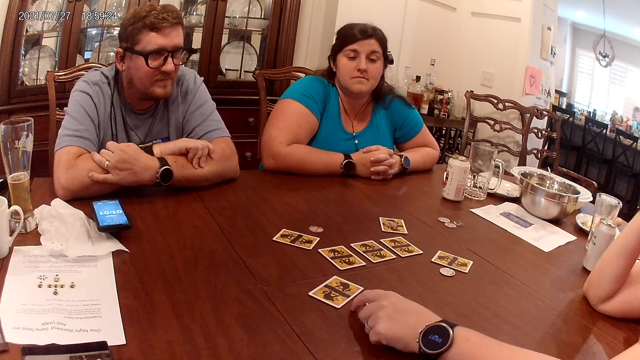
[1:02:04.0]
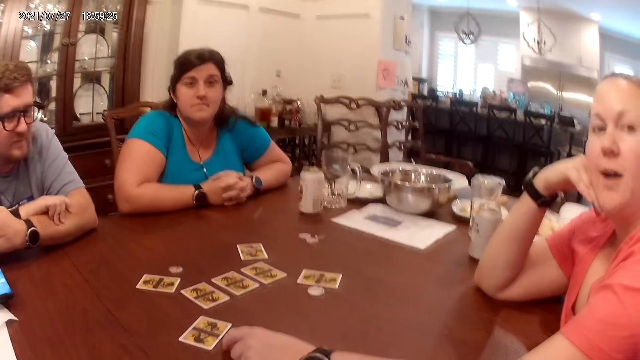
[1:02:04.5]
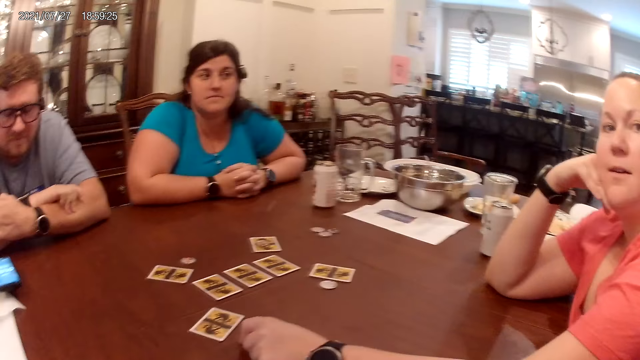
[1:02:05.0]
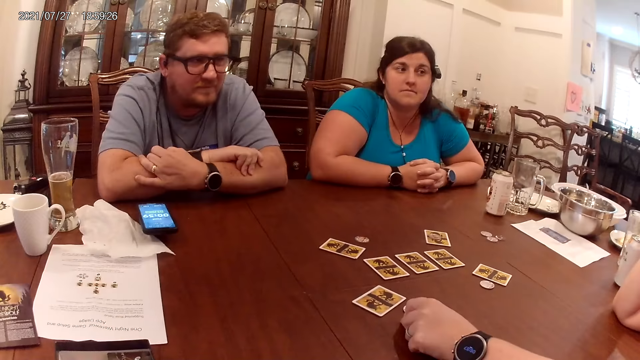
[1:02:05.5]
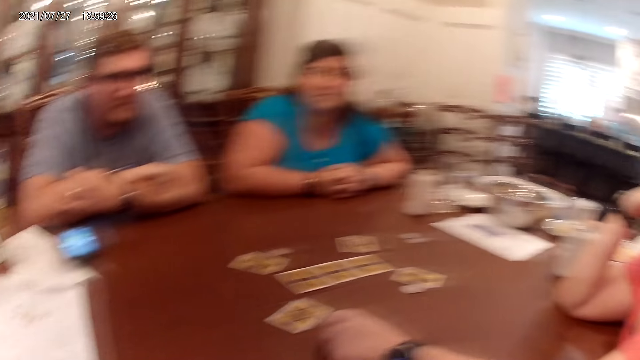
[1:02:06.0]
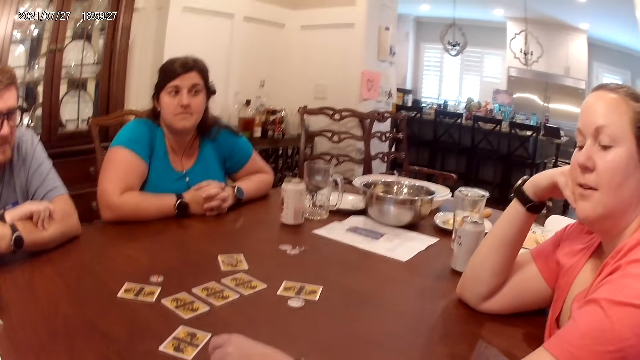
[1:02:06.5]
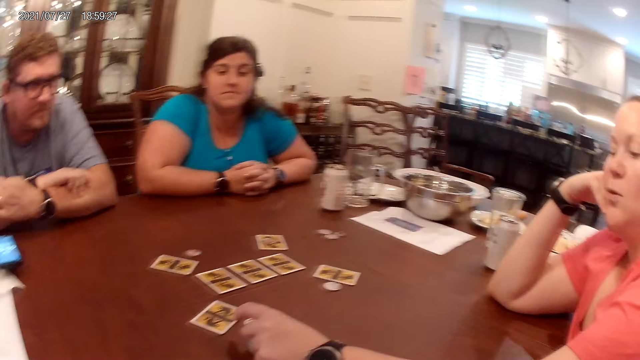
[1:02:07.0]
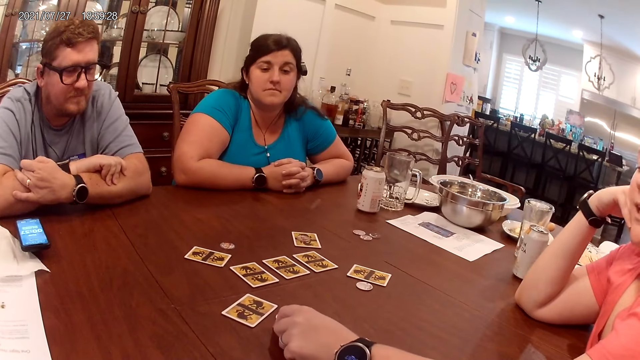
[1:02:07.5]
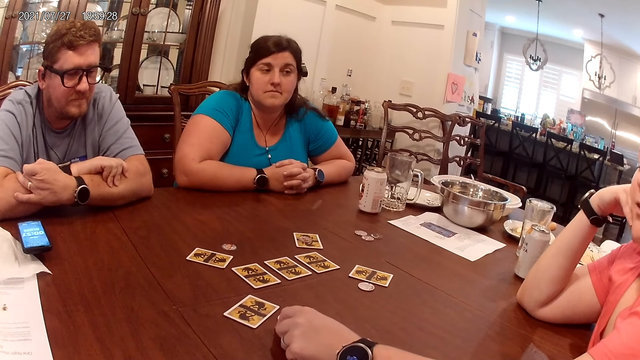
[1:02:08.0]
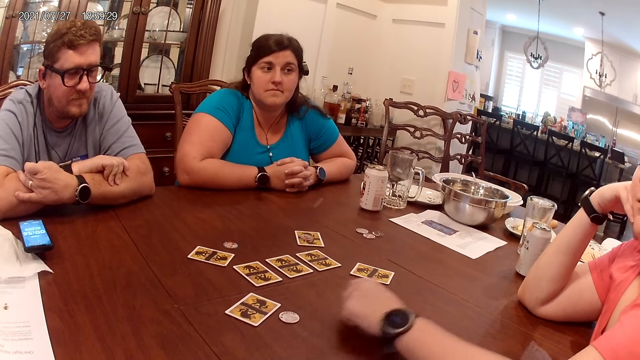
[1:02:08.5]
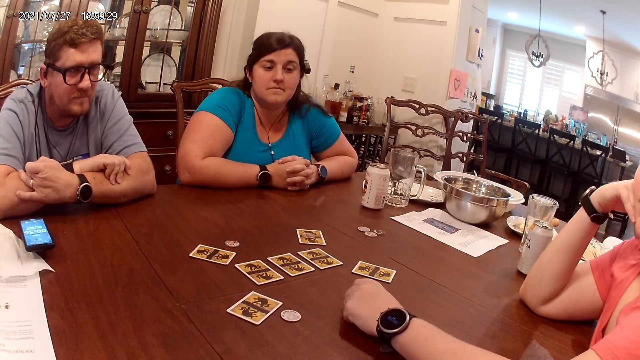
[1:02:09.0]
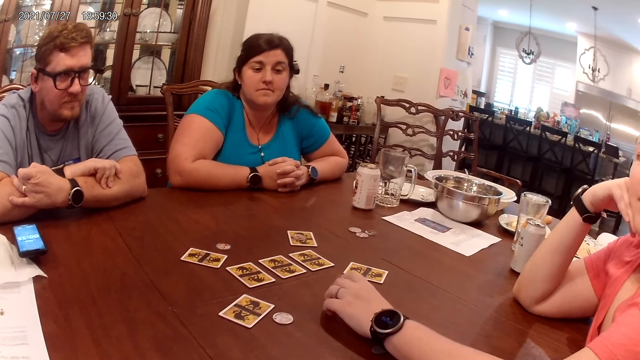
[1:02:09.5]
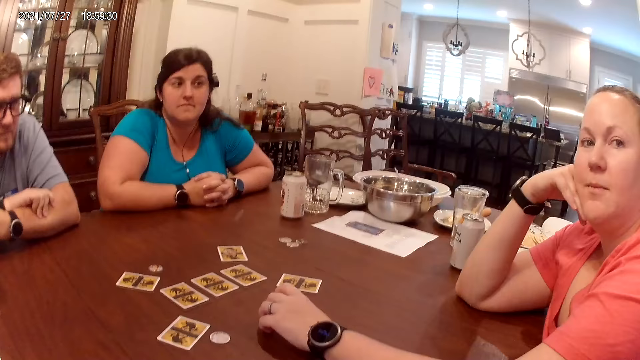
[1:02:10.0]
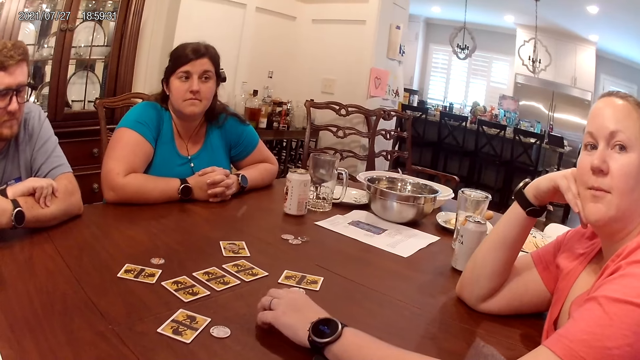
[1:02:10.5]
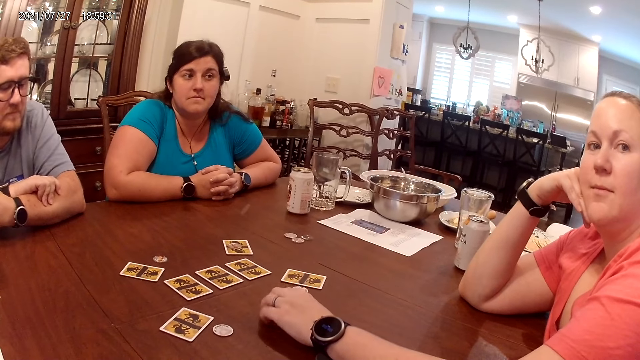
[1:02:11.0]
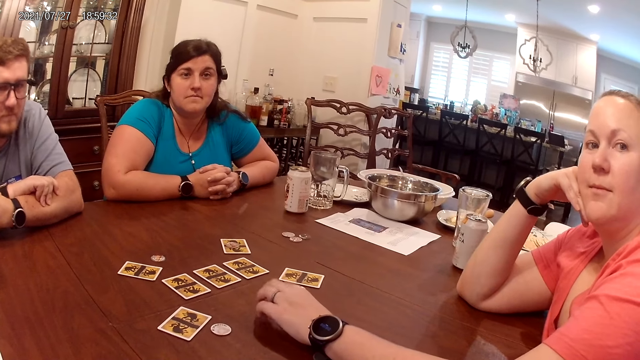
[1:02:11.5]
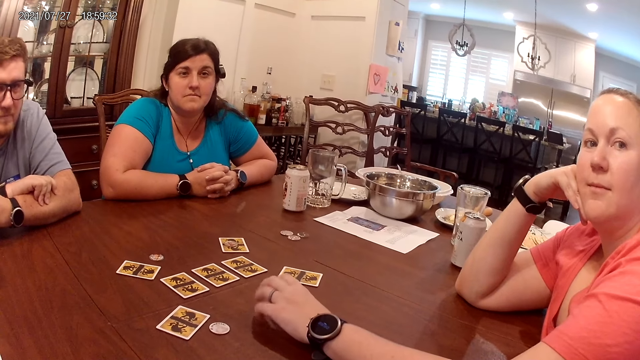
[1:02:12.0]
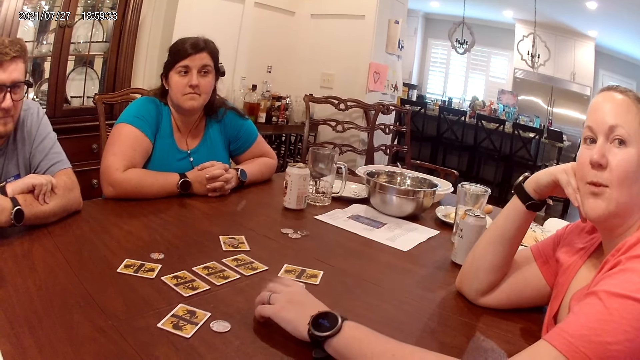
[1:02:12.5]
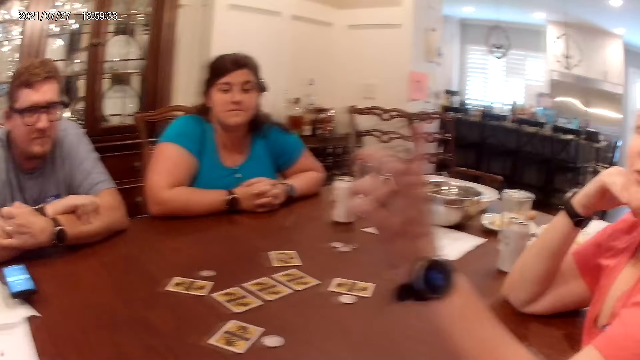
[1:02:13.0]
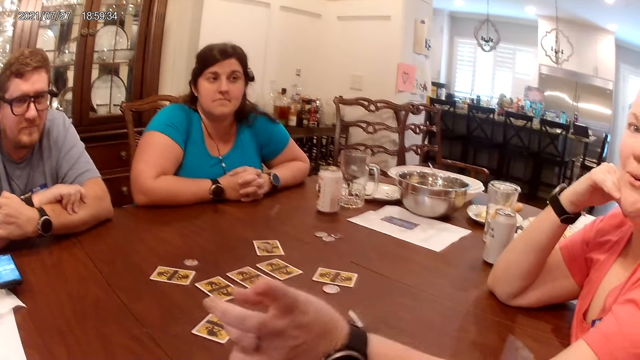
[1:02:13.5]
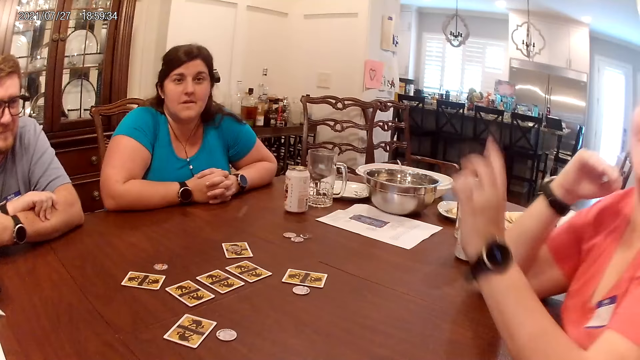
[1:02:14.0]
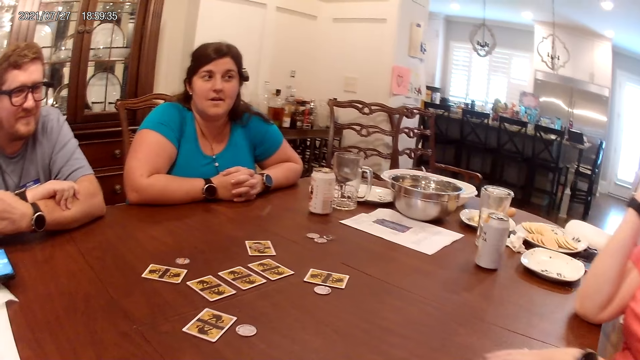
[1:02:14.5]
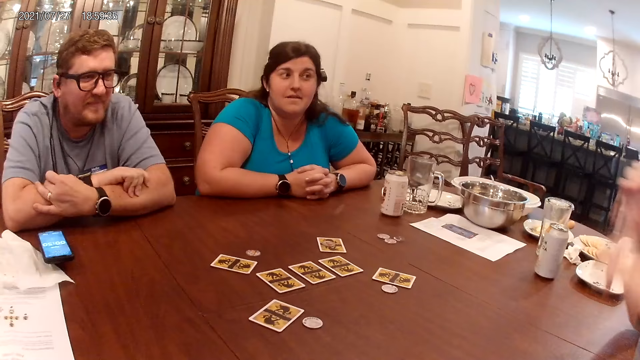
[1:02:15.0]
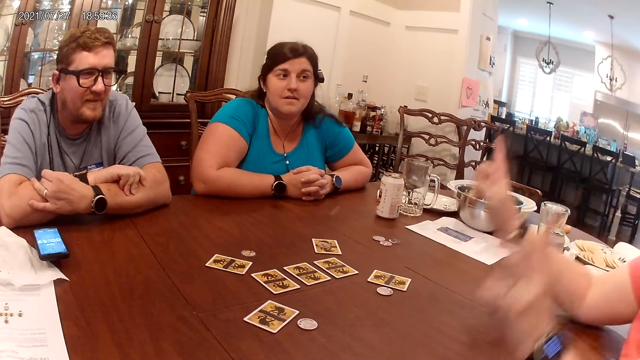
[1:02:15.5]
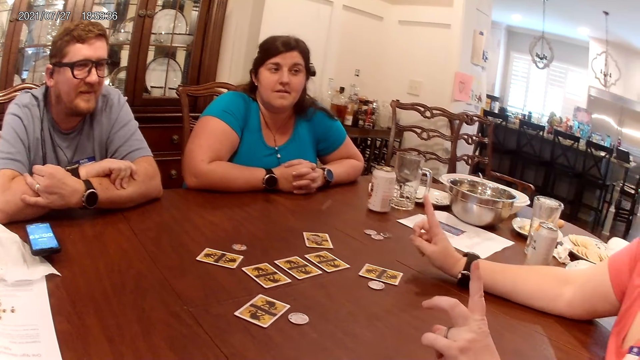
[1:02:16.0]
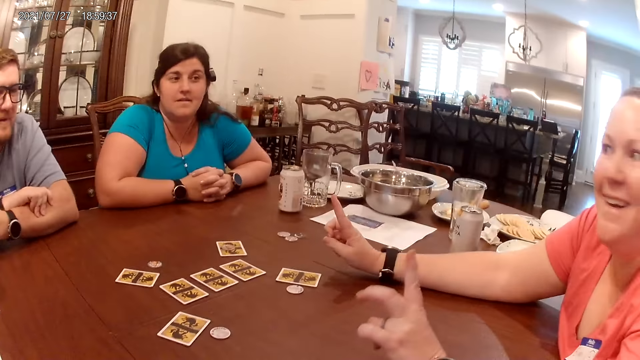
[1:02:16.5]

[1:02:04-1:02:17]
A woman hits her left fingers on the table. The camera wearer converses with everyone on the table.

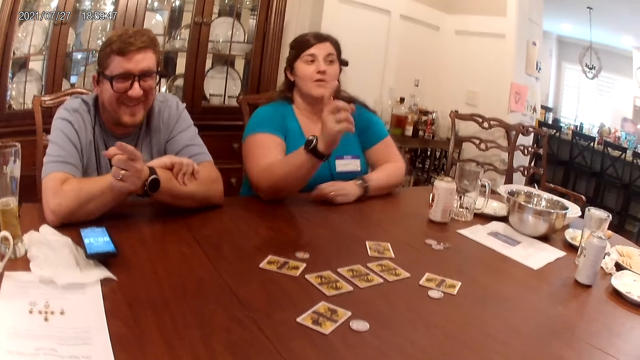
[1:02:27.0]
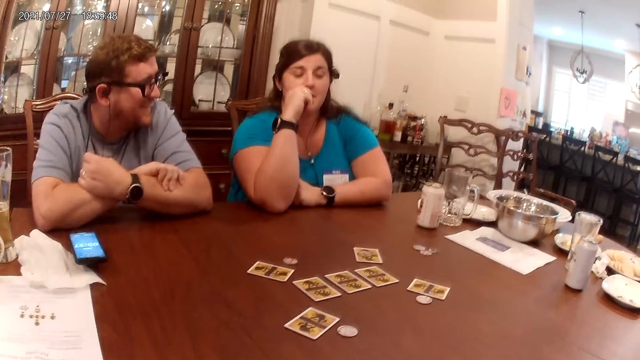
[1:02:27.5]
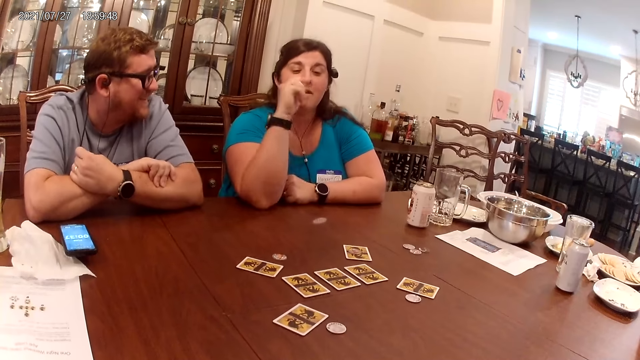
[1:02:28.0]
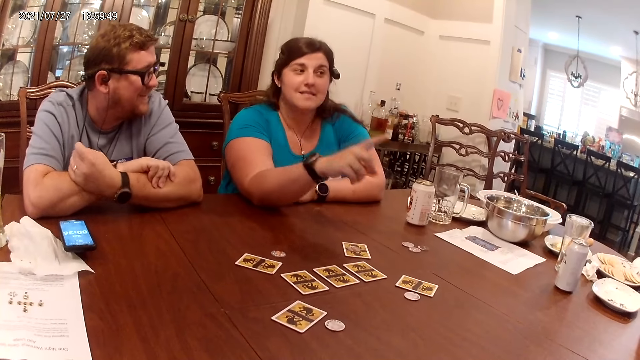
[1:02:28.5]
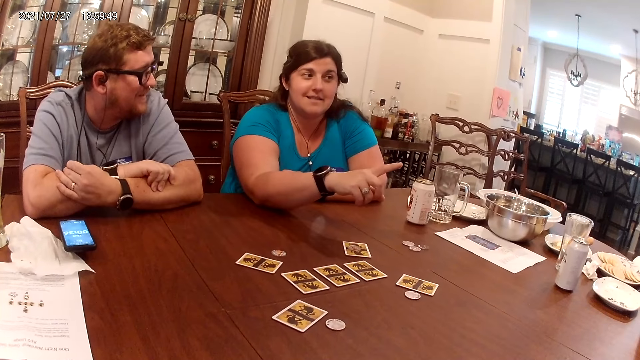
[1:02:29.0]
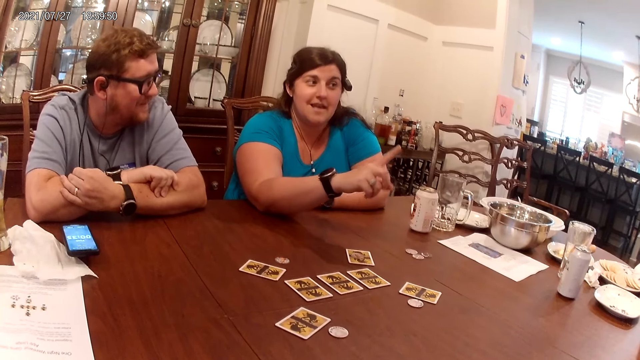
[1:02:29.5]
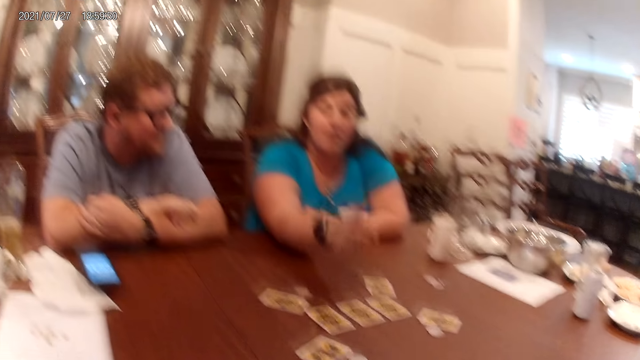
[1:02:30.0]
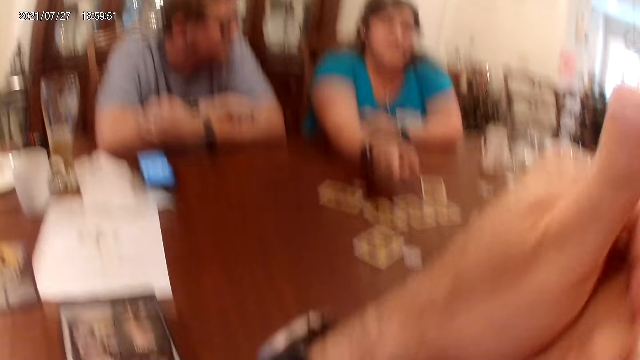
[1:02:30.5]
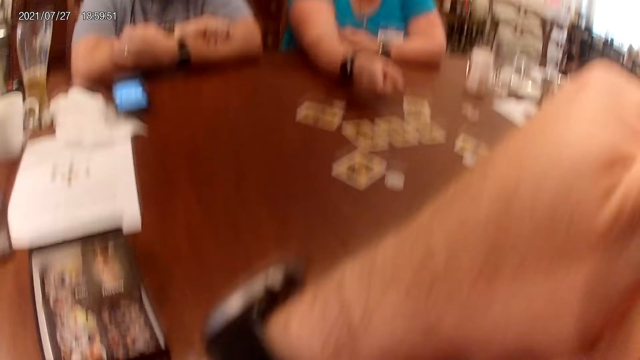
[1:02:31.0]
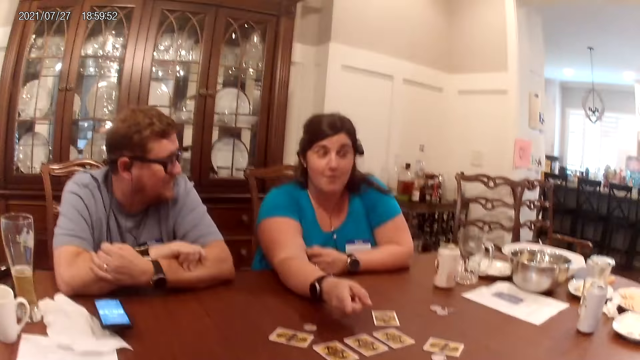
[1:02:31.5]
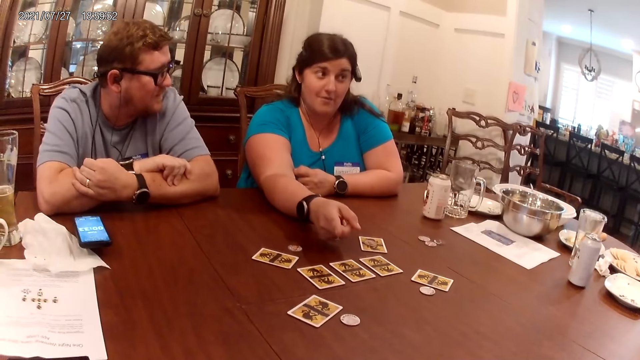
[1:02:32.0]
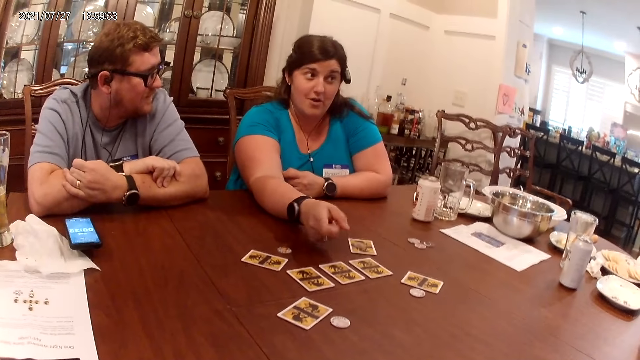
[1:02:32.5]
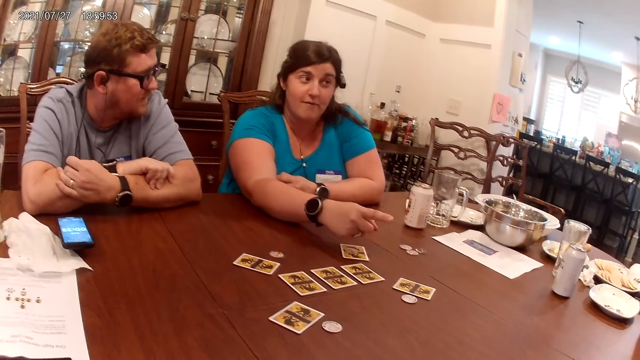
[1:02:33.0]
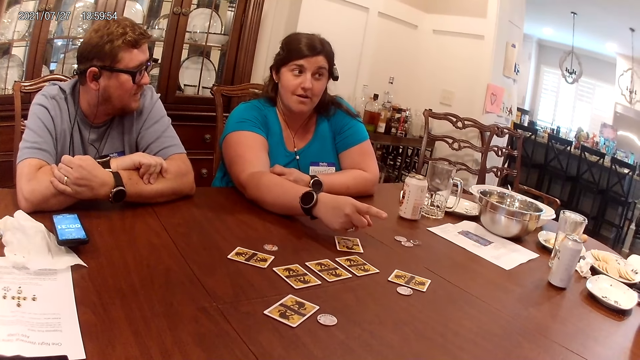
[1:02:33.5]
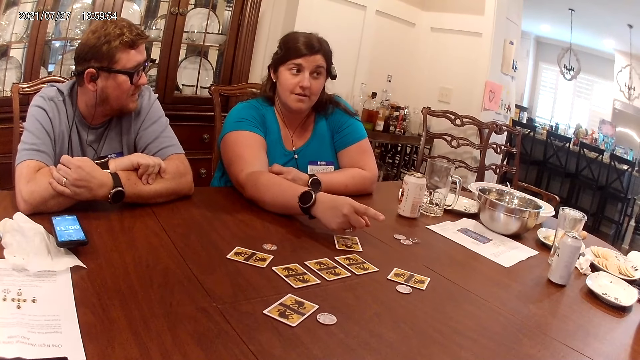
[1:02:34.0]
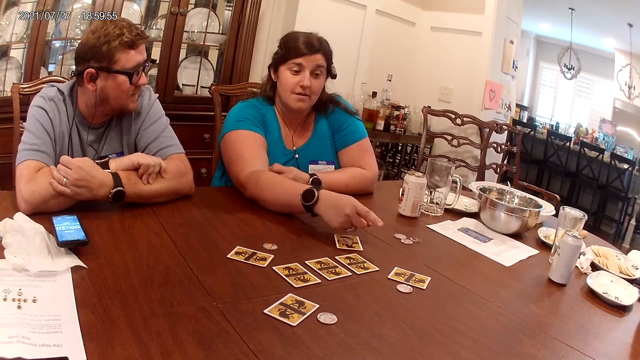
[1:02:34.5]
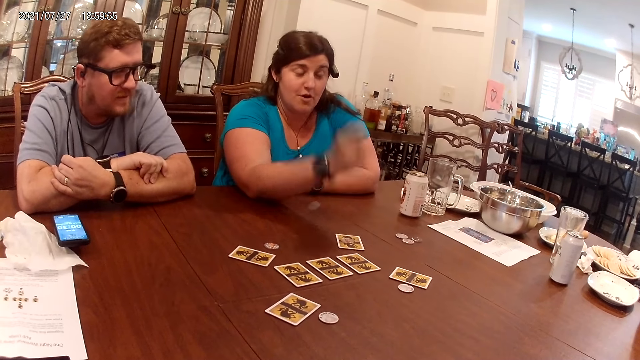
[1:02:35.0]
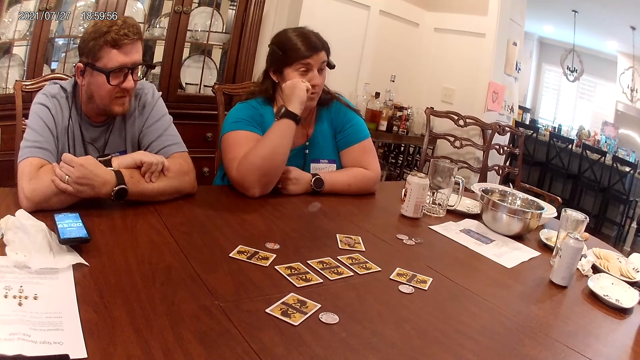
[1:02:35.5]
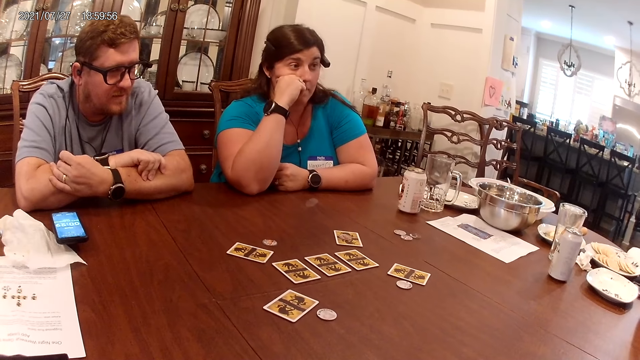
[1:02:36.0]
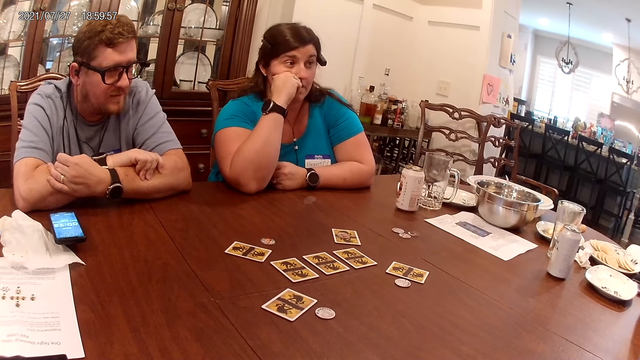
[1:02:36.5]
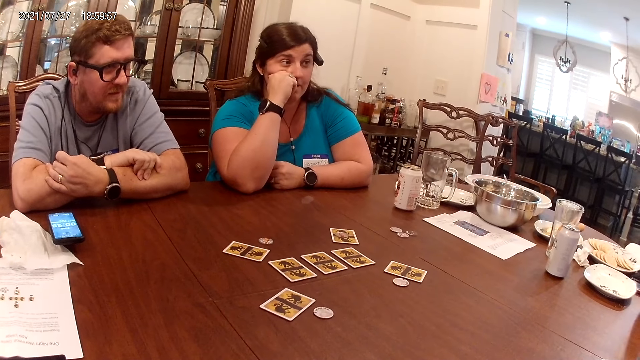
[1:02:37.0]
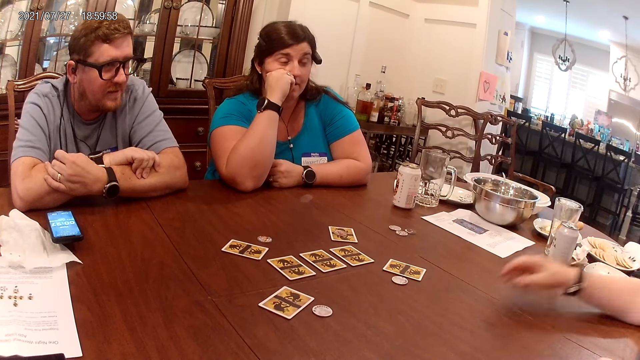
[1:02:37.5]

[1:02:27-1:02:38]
The man converses with everyone on the table. The woman touches her face with her right hand. The camera wearer touches his face with his left hand. The woman touches her face with her right hand.
